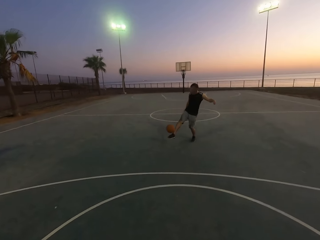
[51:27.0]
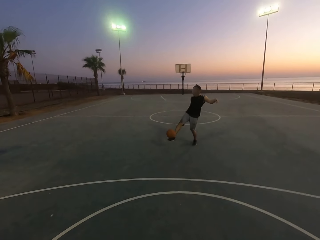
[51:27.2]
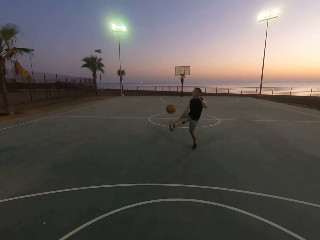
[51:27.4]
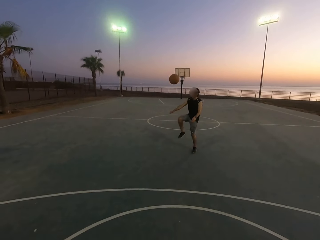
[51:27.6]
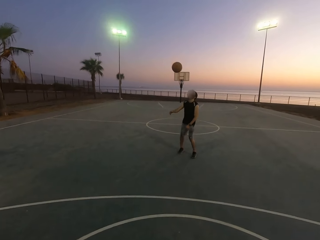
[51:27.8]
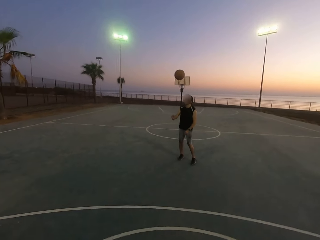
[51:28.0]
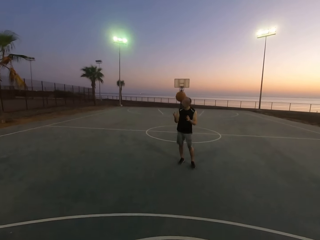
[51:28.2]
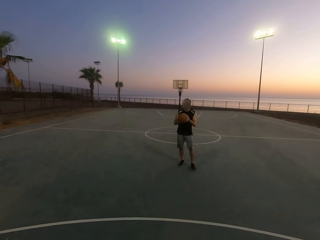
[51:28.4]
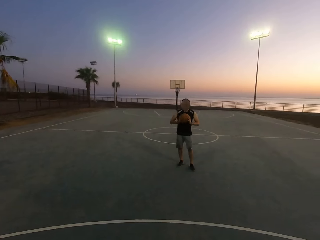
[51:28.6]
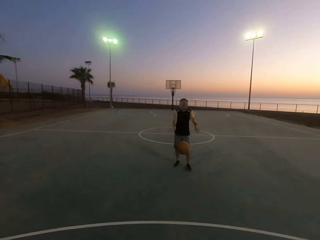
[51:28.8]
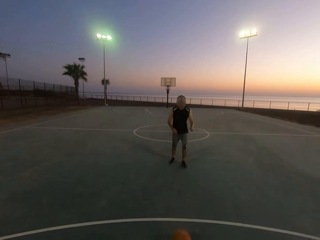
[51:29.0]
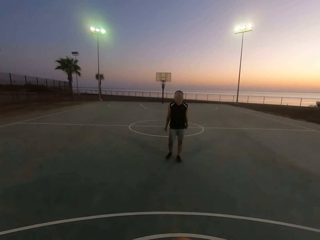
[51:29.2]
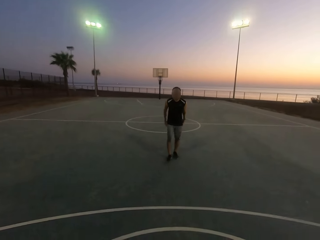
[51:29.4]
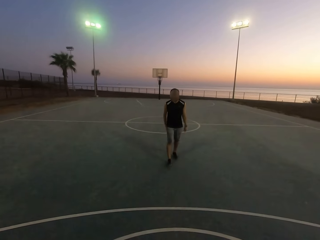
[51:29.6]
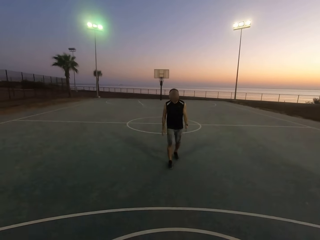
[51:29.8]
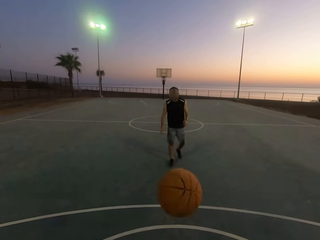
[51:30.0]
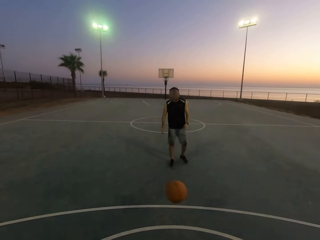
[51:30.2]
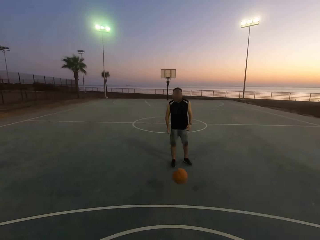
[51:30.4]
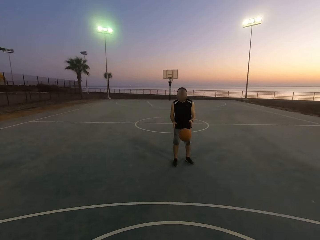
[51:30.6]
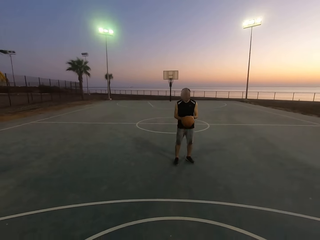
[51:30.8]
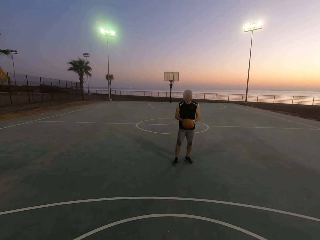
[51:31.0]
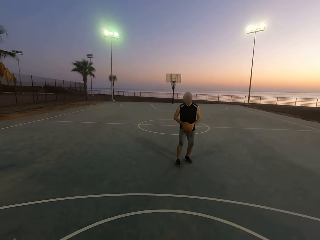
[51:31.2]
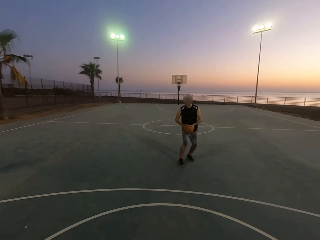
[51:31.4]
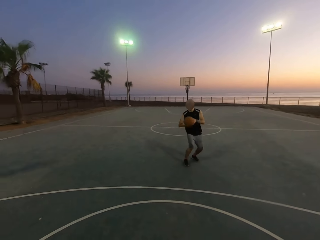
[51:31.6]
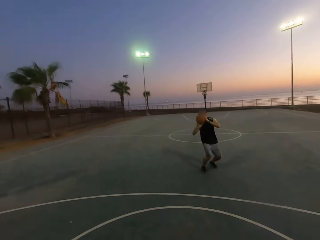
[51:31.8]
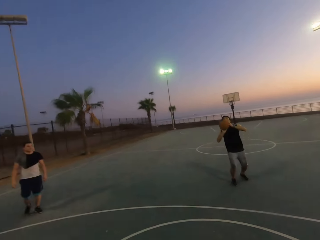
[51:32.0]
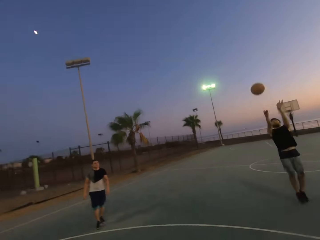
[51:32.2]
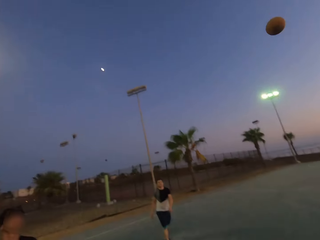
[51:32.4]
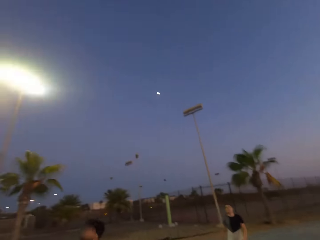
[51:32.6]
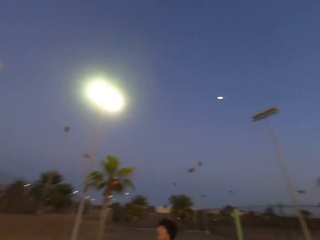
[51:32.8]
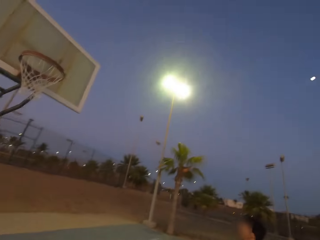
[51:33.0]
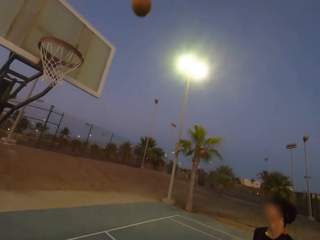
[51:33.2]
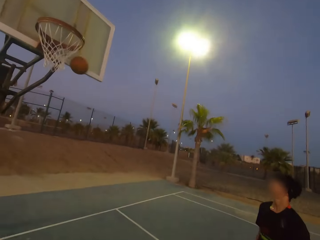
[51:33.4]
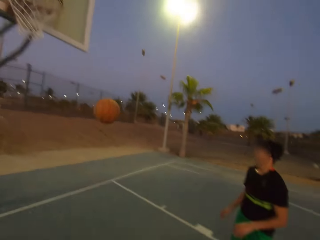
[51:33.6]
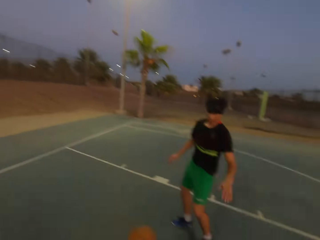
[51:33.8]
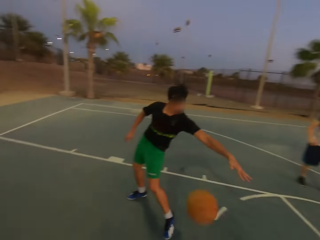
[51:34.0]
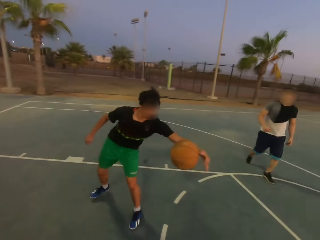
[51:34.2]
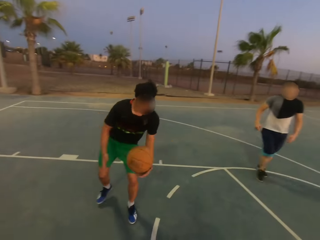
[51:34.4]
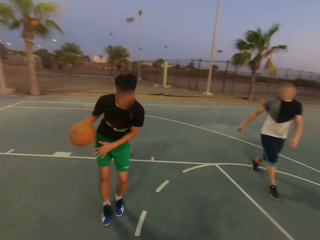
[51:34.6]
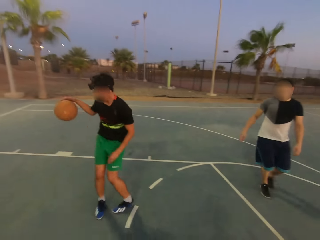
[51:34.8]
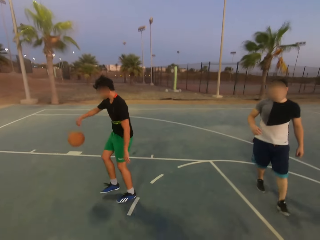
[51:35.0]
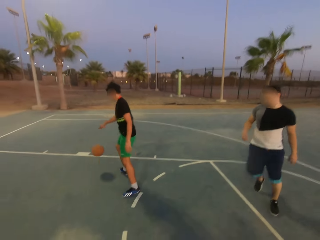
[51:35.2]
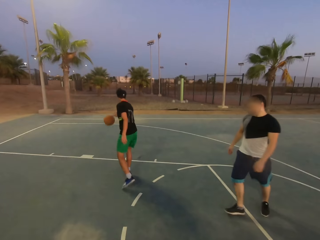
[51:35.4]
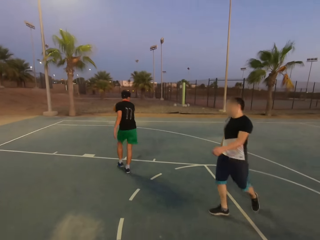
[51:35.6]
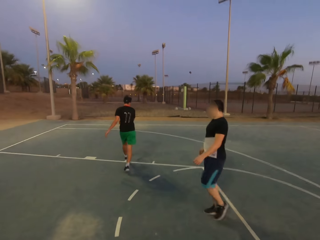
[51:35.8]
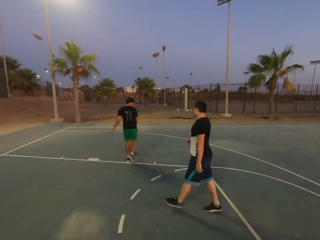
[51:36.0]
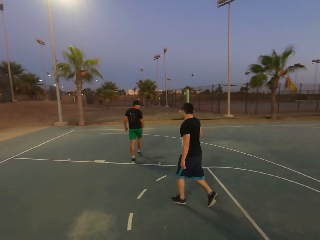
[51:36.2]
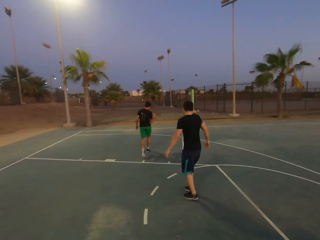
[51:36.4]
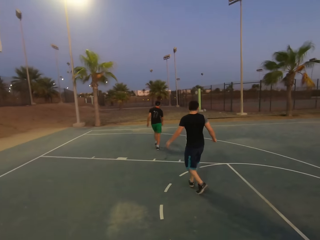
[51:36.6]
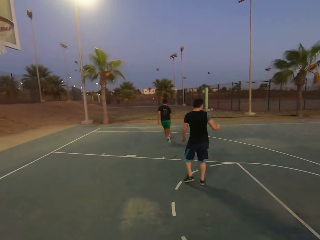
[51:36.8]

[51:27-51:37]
A man kicks the ball, picks up the ball, and throws the ball to the camera wearer. The camera wearer throws the ball to the man. The man picks up the ball and throws the ball in the hoop. Another man picks up the ball and dribbles the ball. The first man walks.

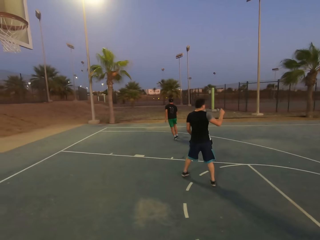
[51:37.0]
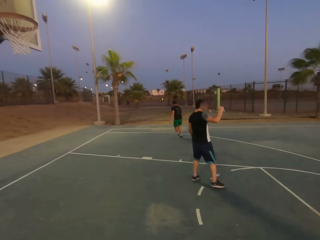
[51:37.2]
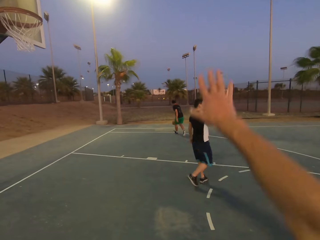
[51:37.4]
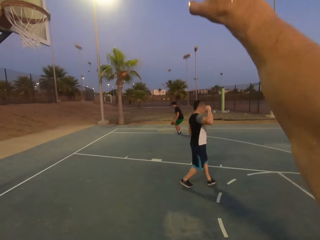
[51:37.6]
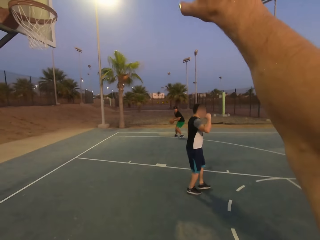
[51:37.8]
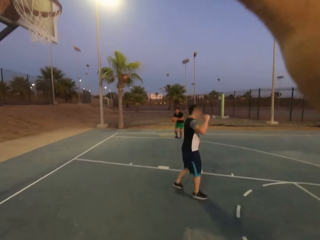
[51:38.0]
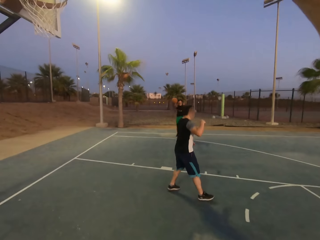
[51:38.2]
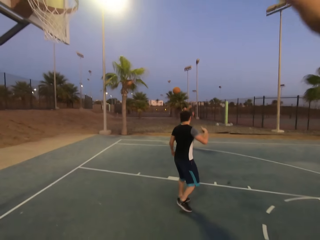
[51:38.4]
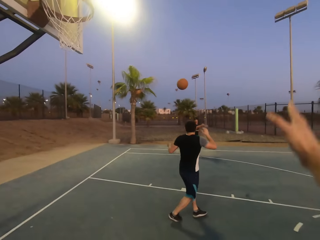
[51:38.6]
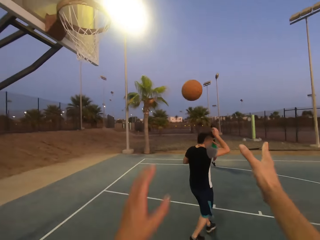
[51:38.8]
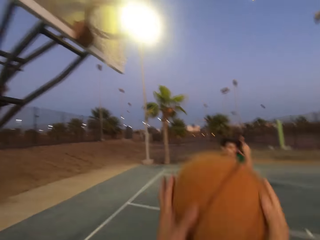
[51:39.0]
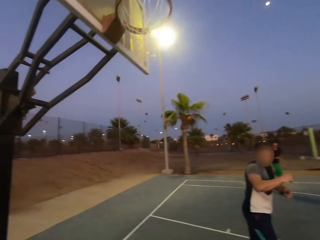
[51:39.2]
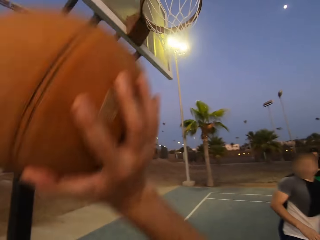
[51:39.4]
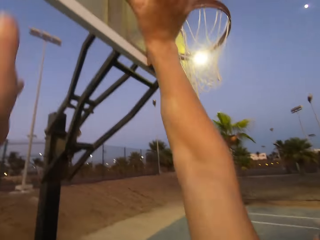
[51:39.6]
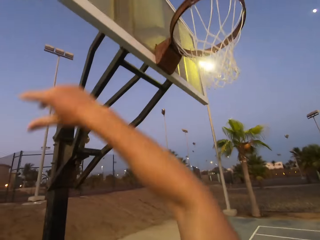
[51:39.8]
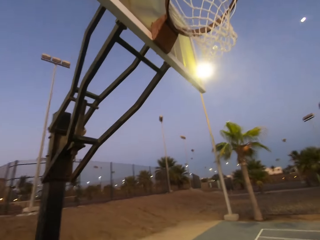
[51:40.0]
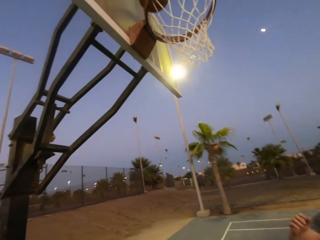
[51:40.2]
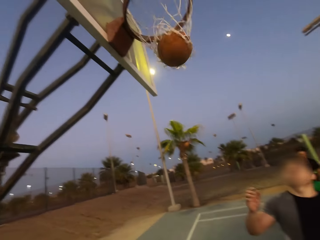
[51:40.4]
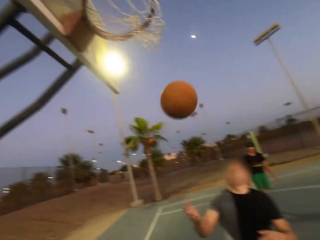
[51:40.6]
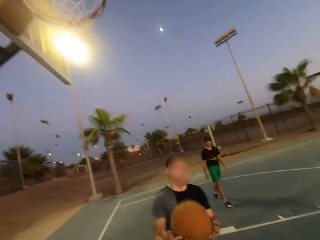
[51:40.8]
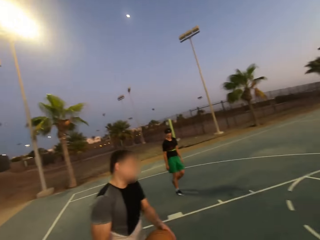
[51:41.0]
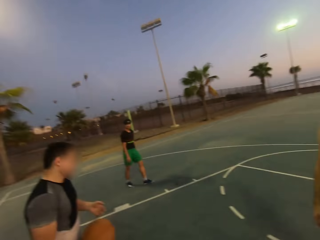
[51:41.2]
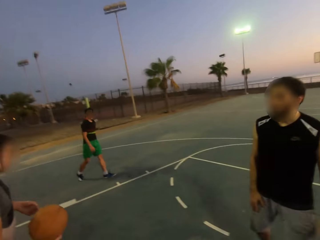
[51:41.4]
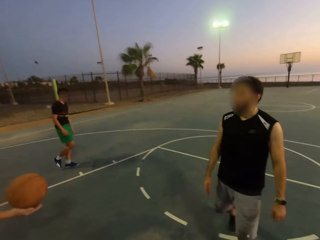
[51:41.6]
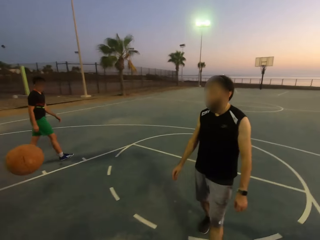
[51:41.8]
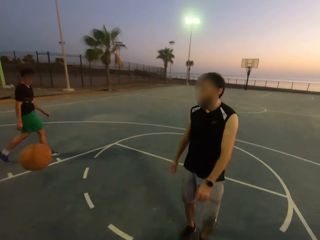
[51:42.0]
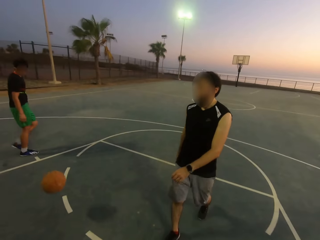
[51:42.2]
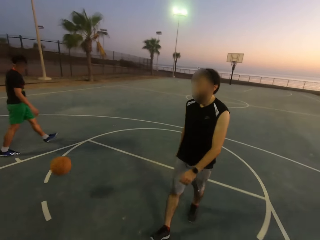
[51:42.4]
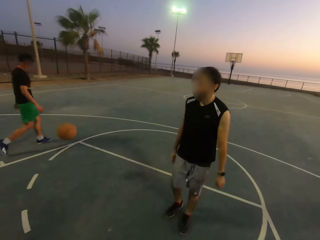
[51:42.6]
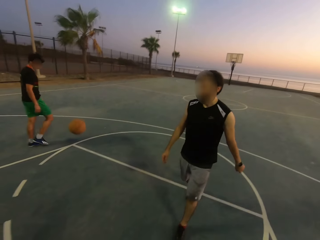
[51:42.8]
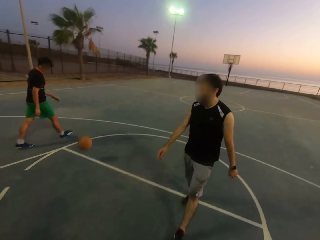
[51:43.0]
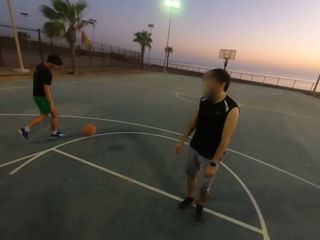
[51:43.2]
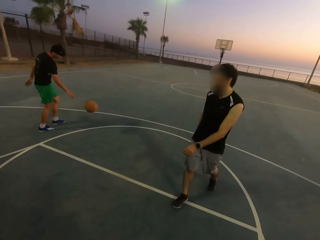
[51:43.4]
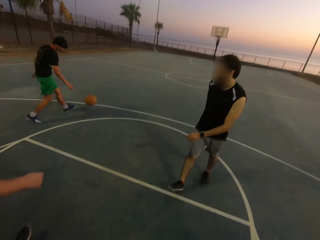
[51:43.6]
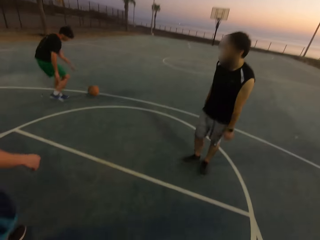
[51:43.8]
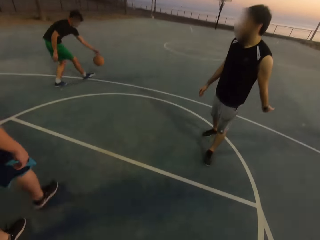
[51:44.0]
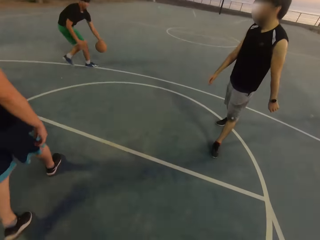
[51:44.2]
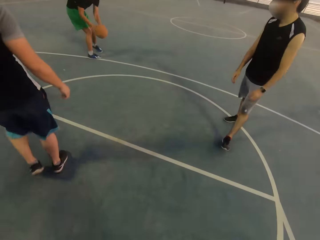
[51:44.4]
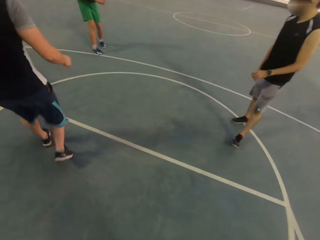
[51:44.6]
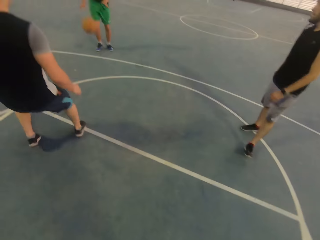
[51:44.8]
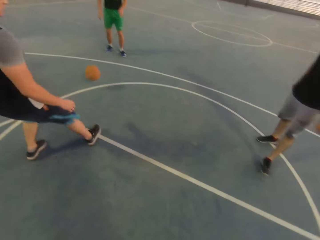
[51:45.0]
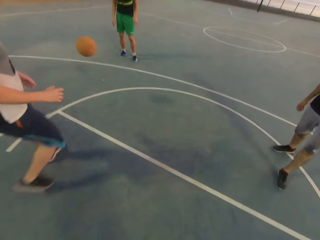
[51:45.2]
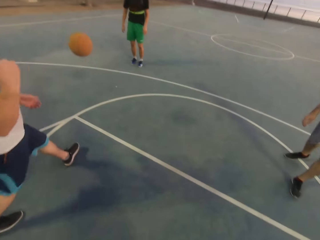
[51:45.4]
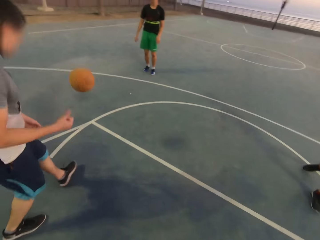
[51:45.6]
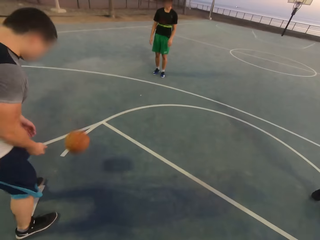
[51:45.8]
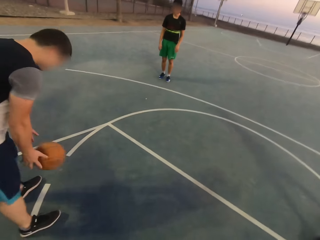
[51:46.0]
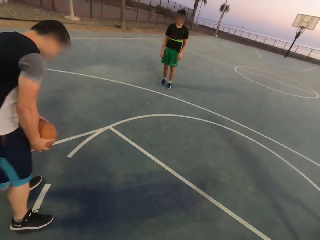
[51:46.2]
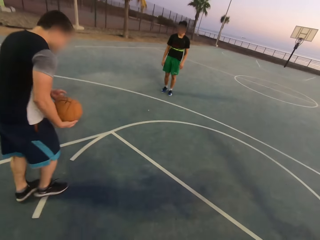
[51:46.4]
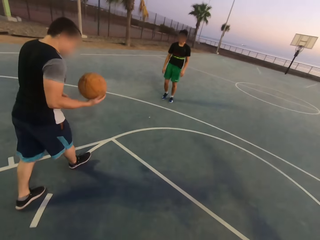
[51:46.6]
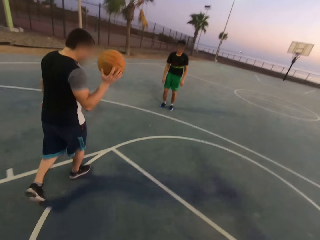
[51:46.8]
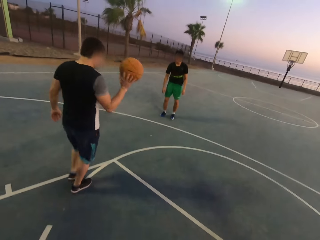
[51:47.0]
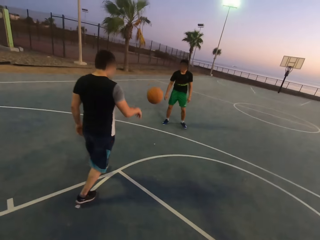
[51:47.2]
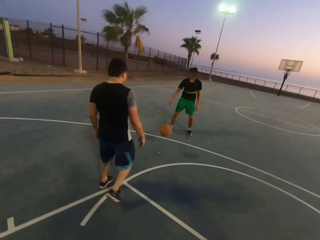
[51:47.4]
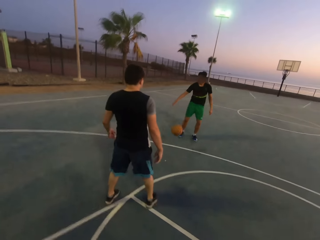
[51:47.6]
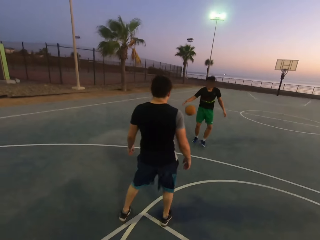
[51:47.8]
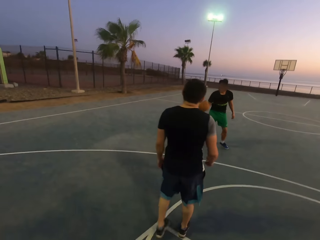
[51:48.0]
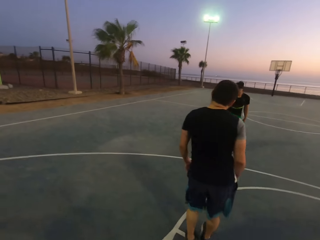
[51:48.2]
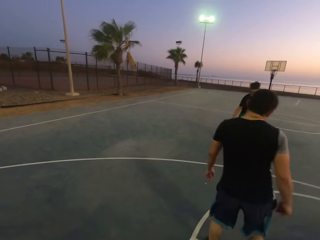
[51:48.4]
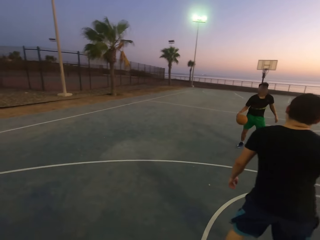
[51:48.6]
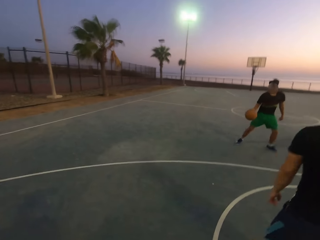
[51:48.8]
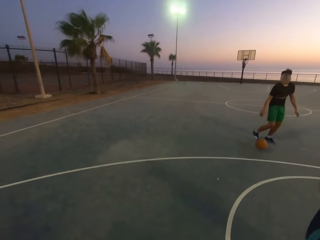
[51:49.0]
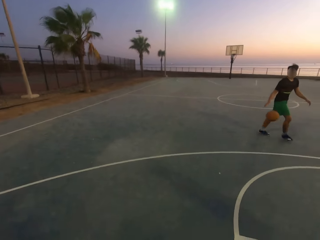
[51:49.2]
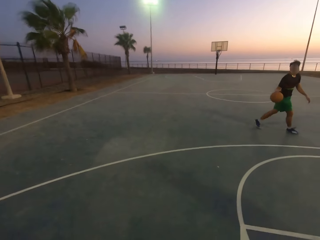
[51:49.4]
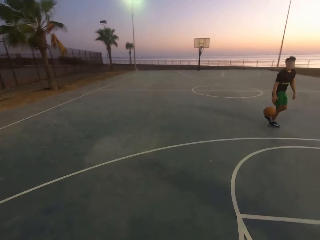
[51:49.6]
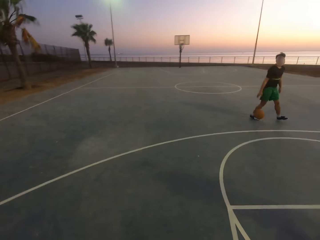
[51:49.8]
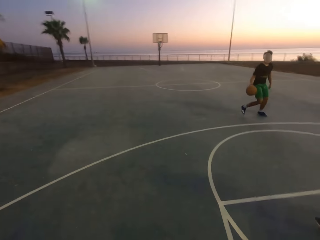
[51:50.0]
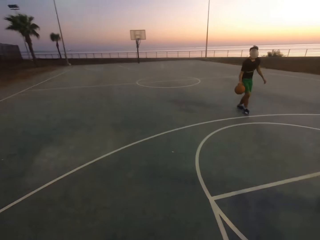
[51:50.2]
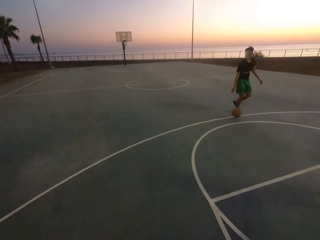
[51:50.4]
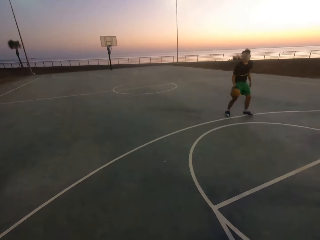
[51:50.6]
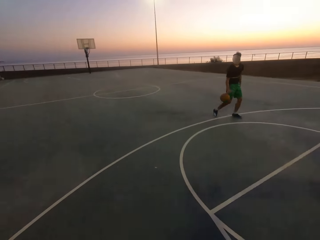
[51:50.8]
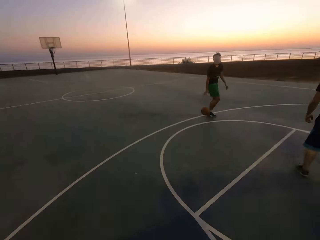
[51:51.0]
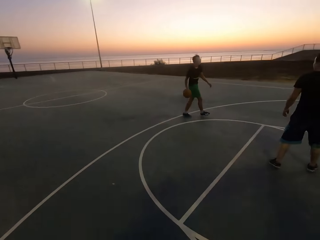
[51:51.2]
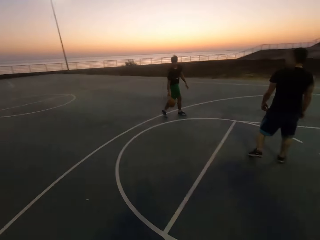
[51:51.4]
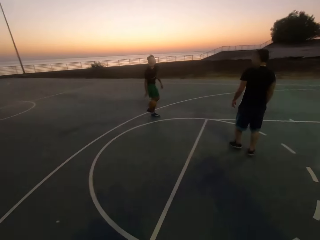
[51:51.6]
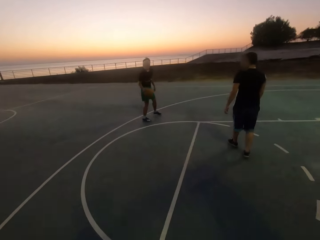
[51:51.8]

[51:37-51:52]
A man raises his hand. The camera wearer raises his hand. Another man throws the ball to the camera wearer. The camera wearer picks up the ball. He holds the ball, throws the ball in the hoop, and makes a basket. The first man picks up the ball, holds the ball, and throws the ball to the other man. A third man walks. The second man walks, picks up the ball, and throws the ball to the first man. The first man picks up the ball and throws the ball to the second man. The second man dribbles the ball.
